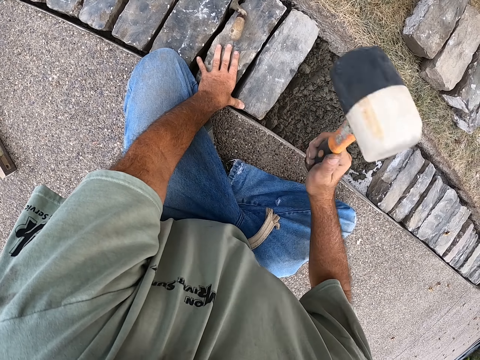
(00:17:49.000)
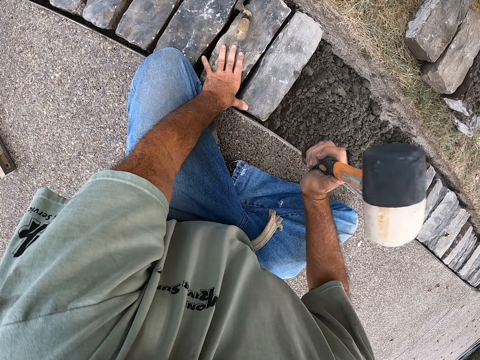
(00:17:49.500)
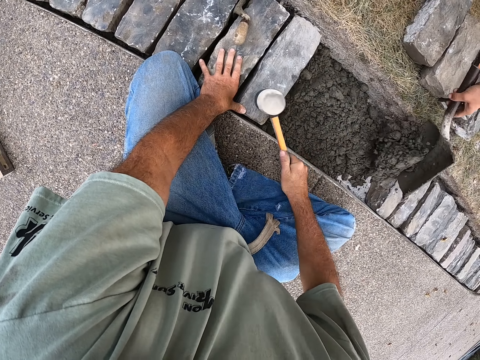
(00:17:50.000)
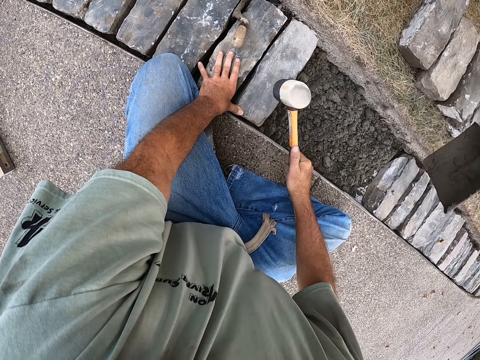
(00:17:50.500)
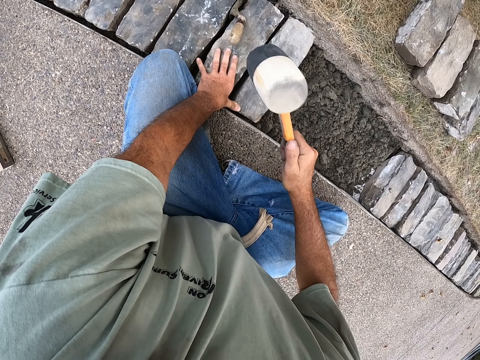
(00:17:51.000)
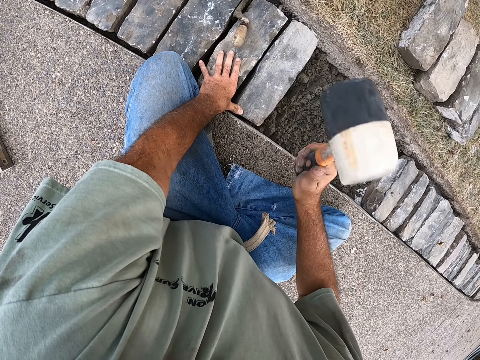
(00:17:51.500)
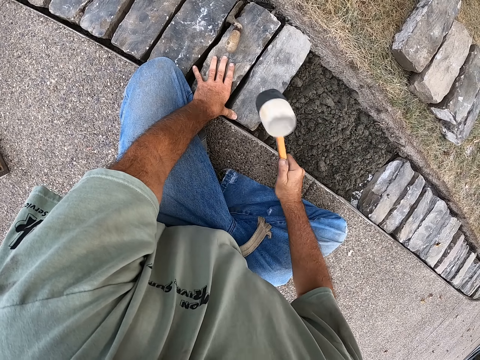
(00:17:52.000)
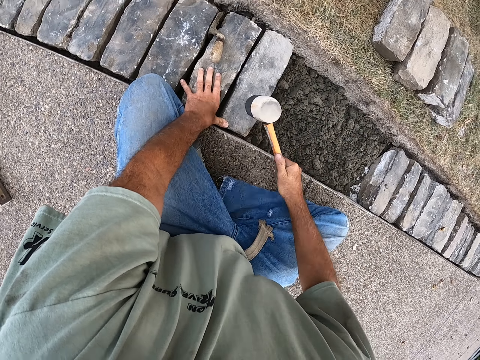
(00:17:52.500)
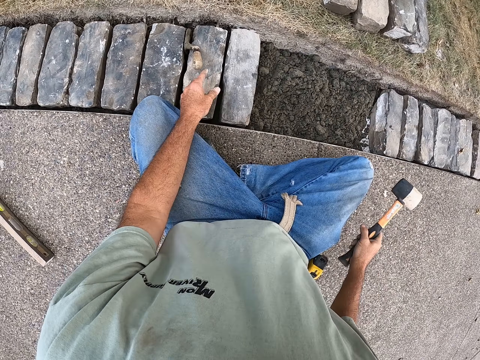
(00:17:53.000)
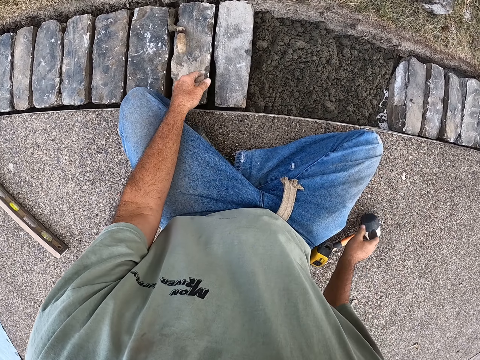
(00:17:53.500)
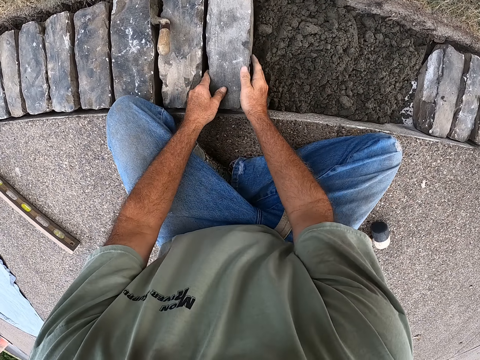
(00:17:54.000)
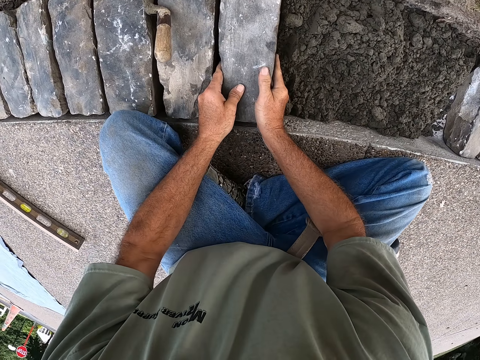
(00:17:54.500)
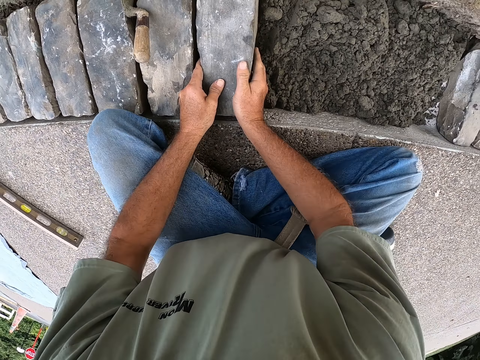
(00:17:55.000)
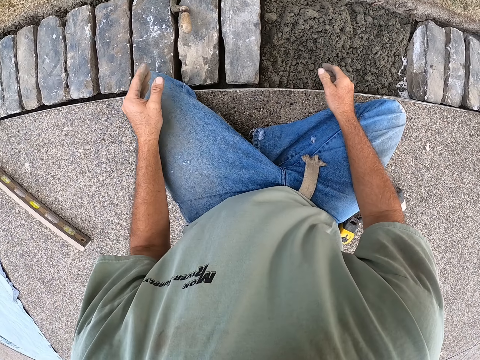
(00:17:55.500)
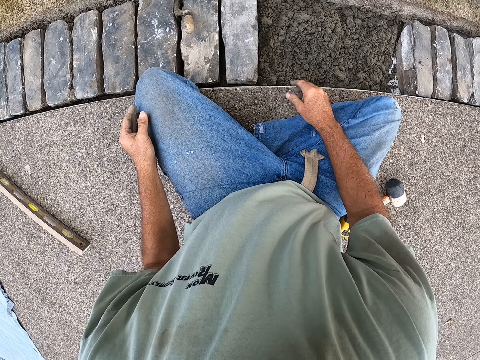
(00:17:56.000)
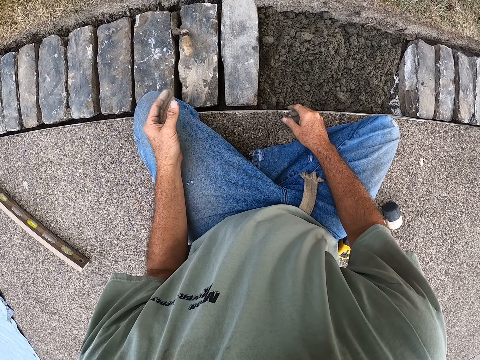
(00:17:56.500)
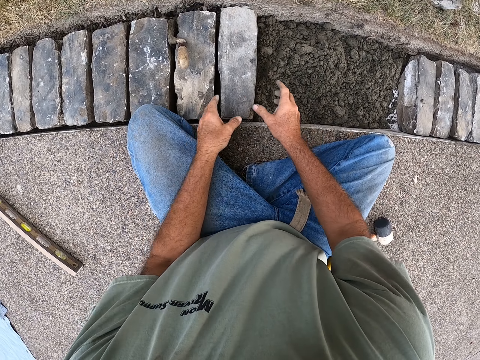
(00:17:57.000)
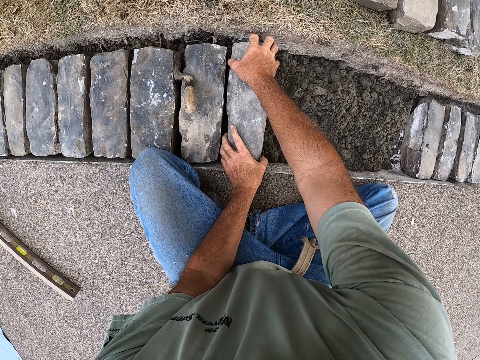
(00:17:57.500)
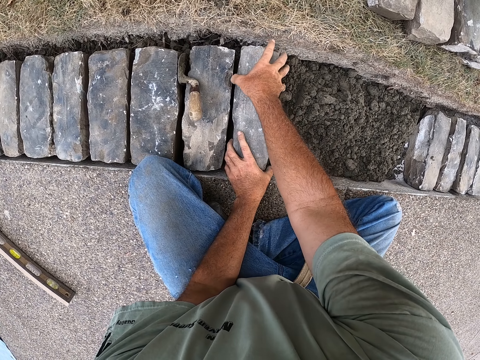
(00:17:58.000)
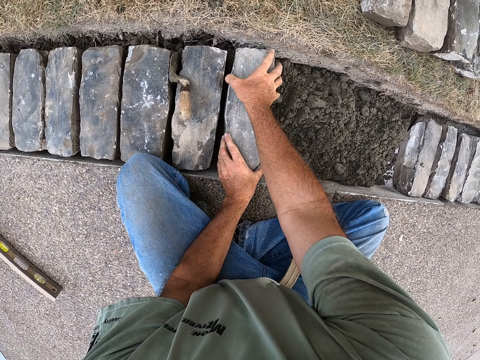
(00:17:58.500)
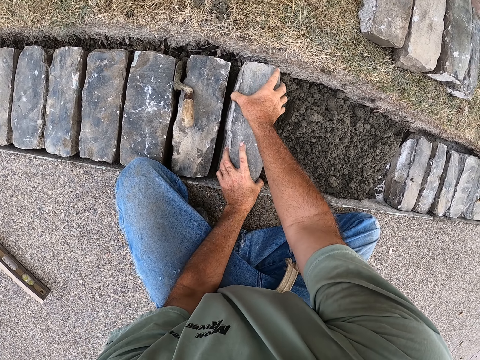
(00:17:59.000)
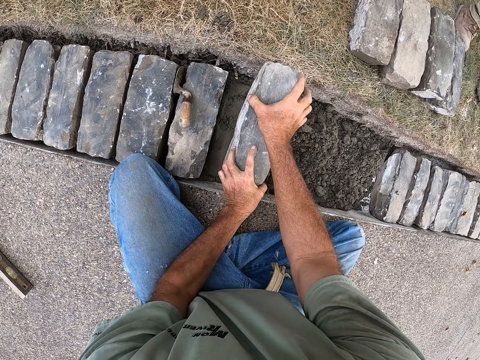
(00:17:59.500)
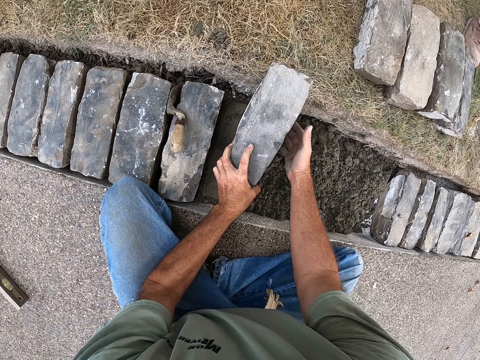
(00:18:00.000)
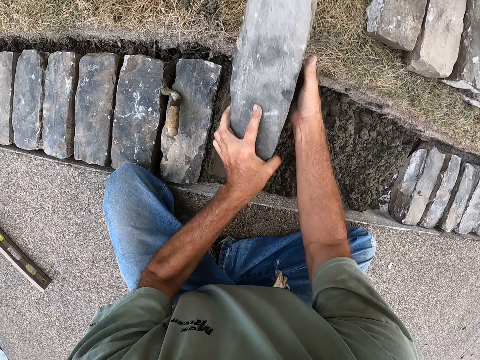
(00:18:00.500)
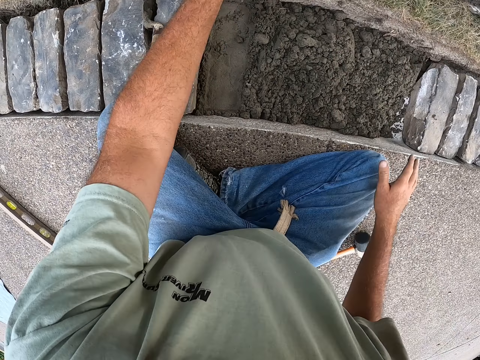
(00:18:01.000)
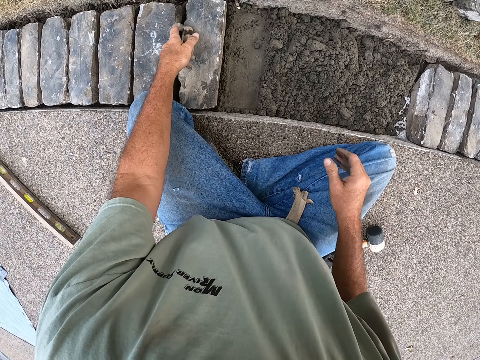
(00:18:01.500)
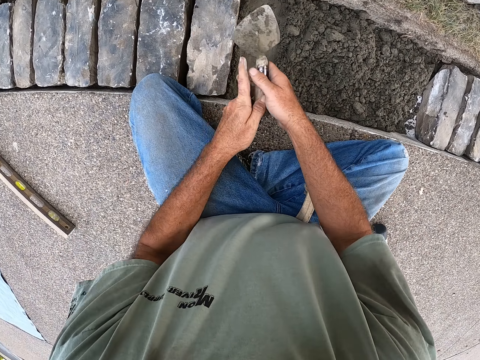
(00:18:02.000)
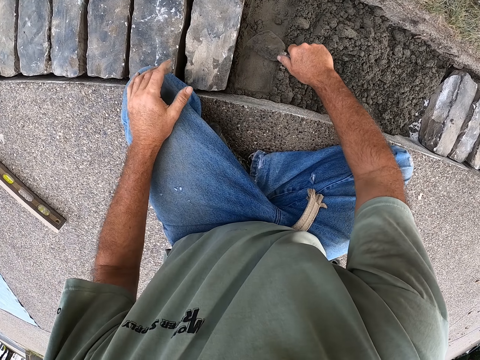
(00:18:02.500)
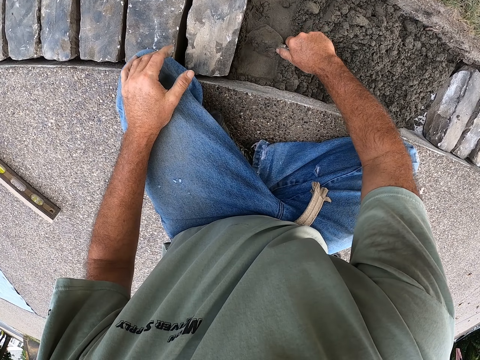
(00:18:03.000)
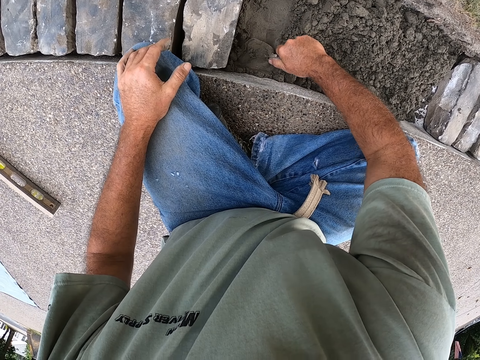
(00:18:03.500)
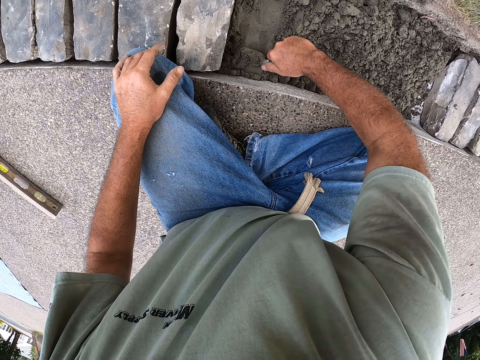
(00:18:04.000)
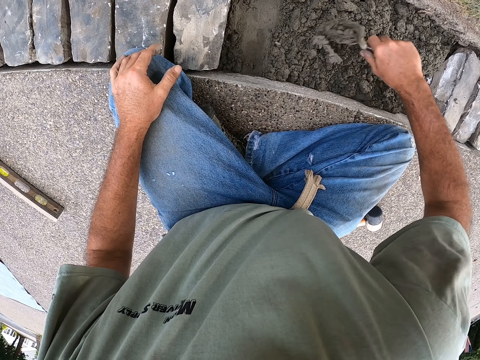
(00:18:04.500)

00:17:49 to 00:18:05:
A man pours mortar in the hole. The camera wearer puts the mallet on the ground. They touch a stone. They remove the brick from the hole. They pick the trowel from the ground.

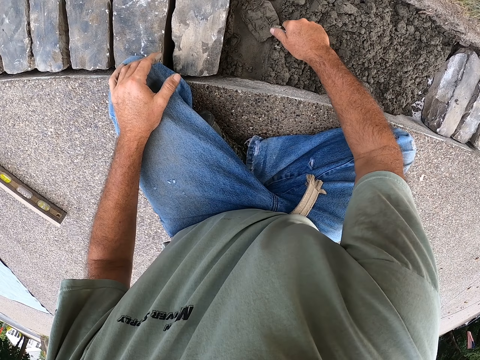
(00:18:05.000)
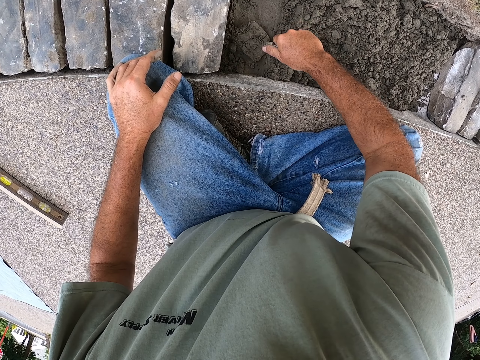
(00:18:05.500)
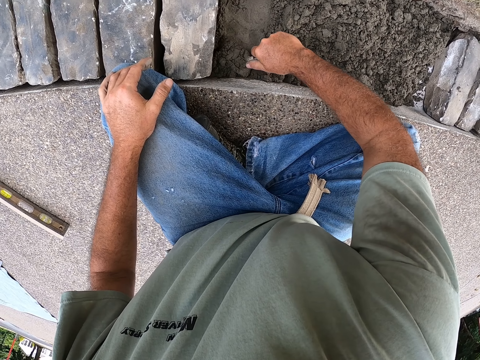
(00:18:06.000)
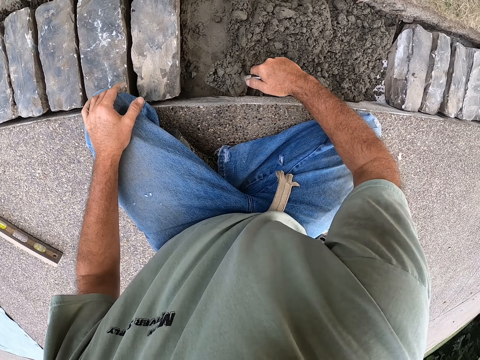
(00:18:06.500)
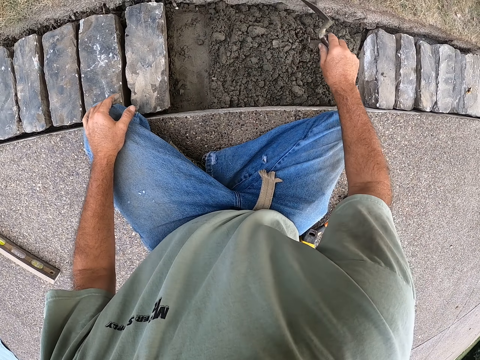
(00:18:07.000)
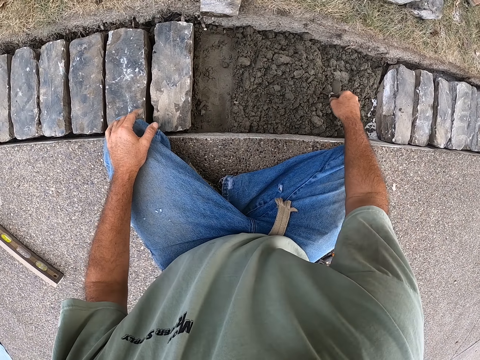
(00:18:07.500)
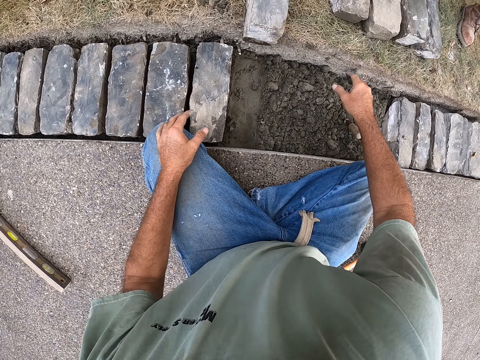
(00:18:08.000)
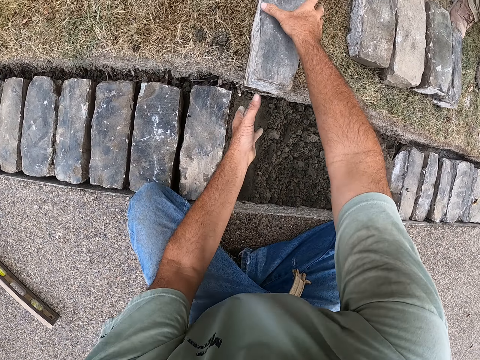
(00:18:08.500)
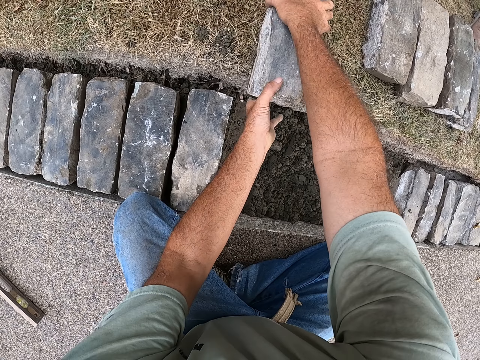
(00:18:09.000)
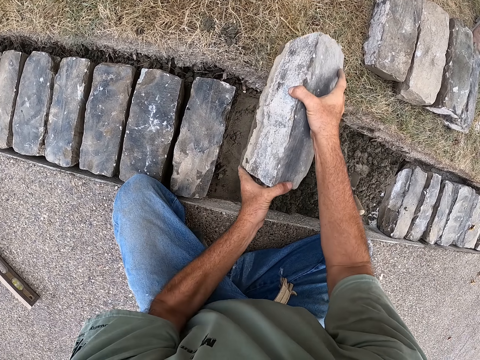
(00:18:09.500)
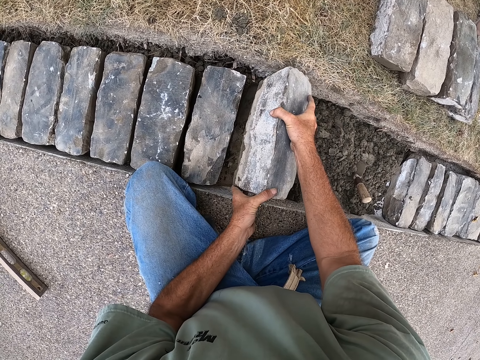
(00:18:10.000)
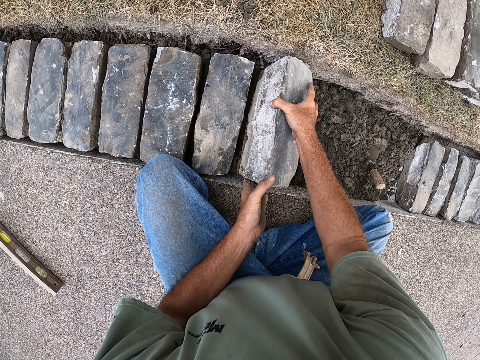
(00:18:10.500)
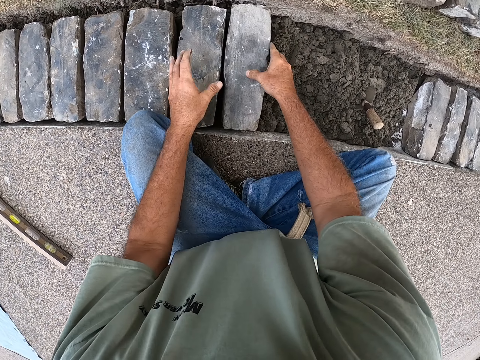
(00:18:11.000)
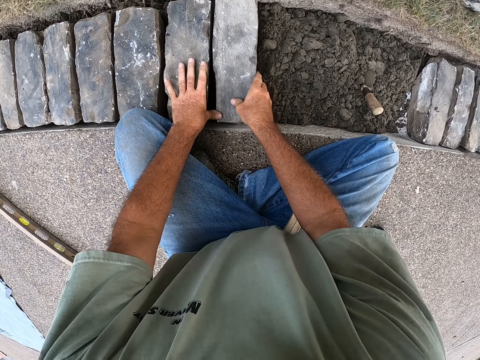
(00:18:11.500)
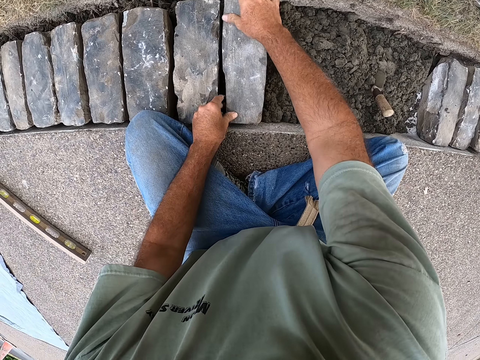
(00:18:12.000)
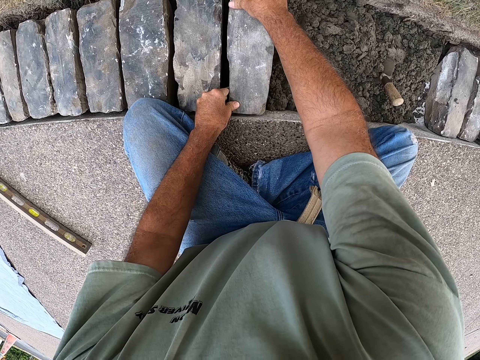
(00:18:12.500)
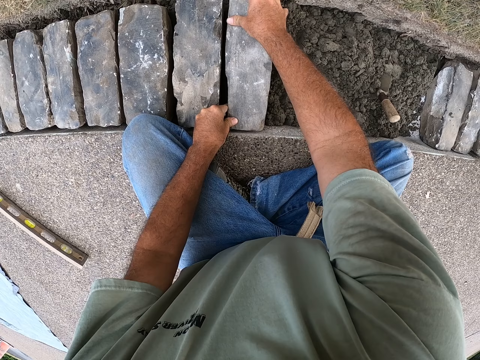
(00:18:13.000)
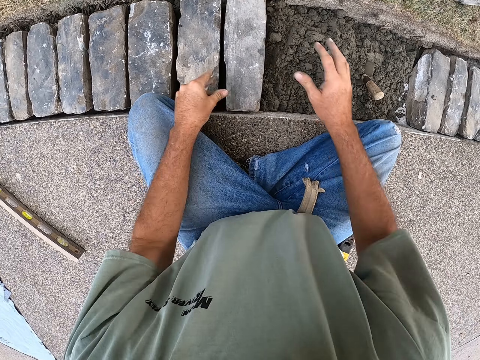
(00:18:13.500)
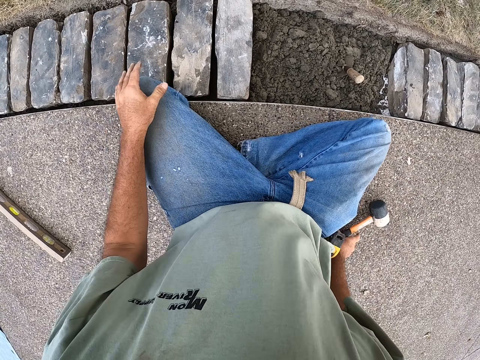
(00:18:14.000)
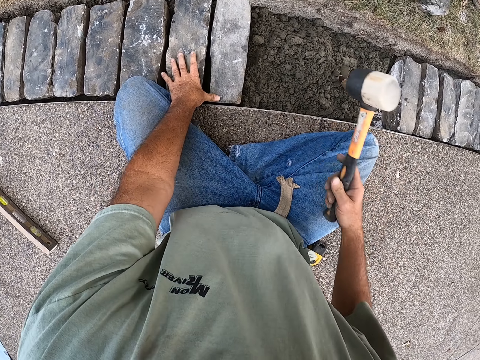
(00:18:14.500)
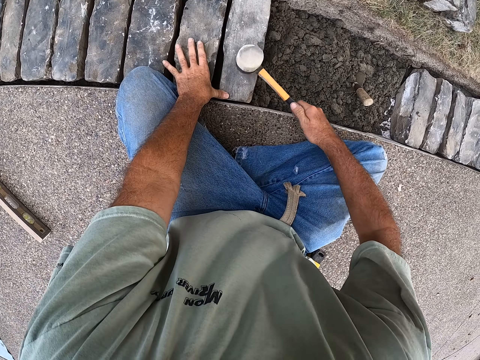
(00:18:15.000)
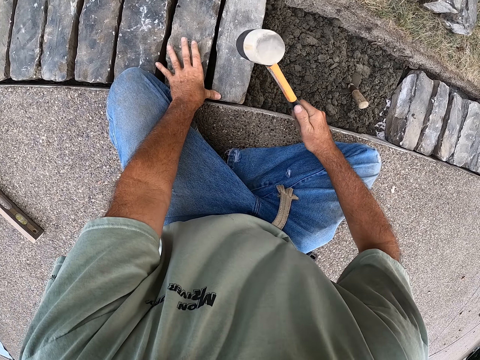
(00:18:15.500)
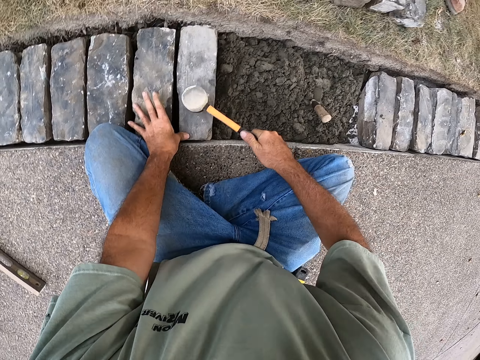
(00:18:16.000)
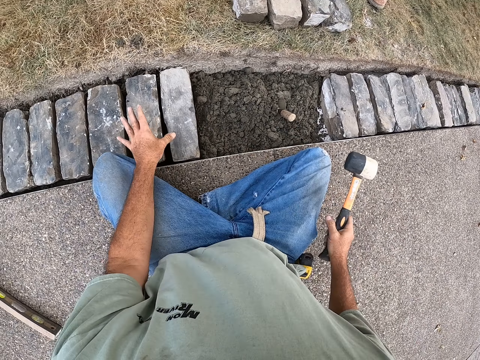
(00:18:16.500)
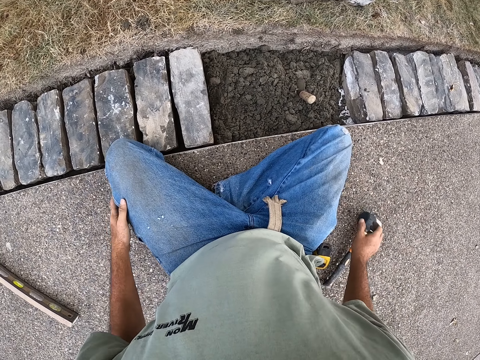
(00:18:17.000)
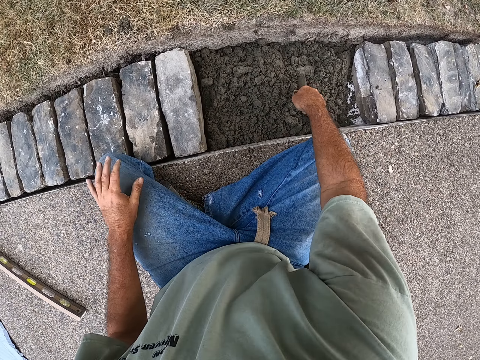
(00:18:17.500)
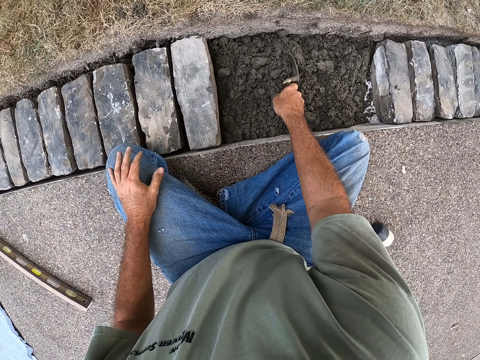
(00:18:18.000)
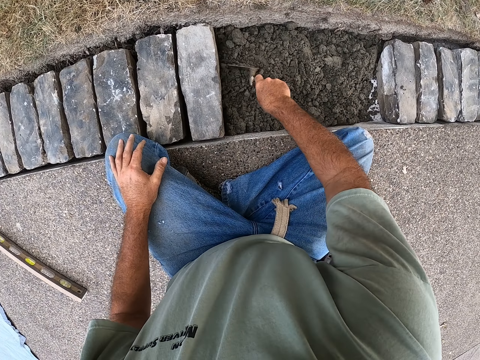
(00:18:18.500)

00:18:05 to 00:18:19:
The camera wearer separates sandy soil by the spade. They touch a stone. They put the brick in the hole. They pick the mallet from the ground. They touch the hammer. They hit the brick with the mallet. They hit the concrete with the hammer. They drop the concrete hammer on the ground. They pull the brick trowel from the ballast.
